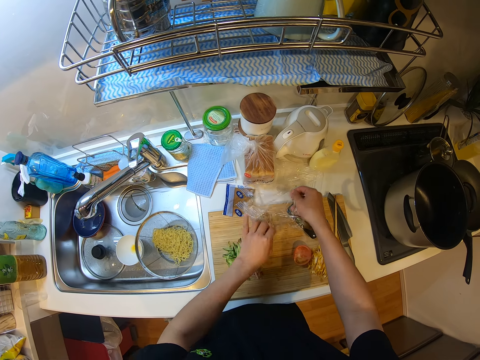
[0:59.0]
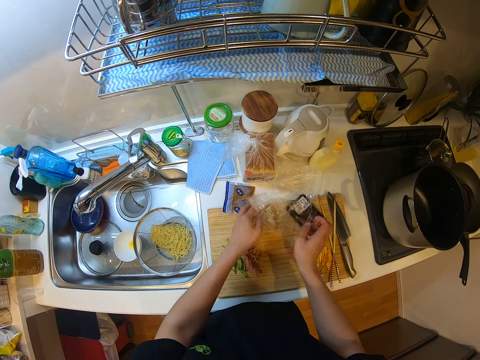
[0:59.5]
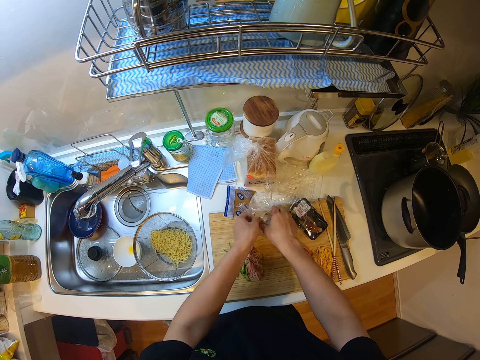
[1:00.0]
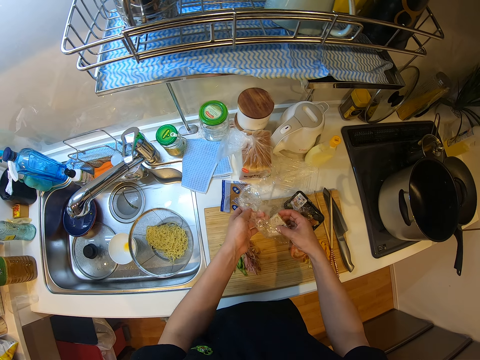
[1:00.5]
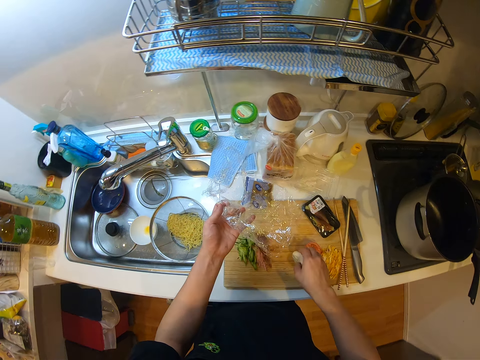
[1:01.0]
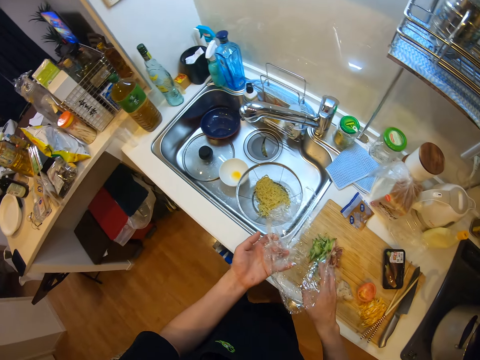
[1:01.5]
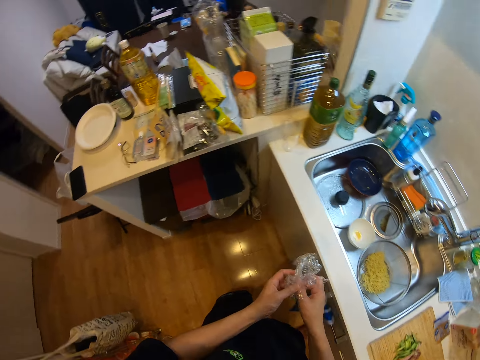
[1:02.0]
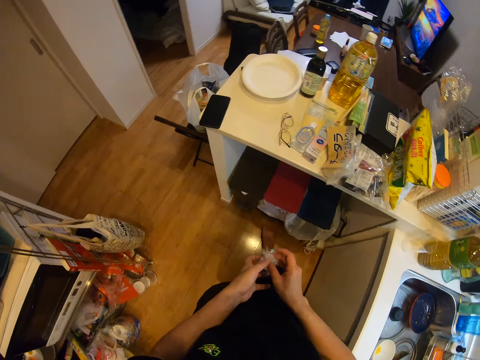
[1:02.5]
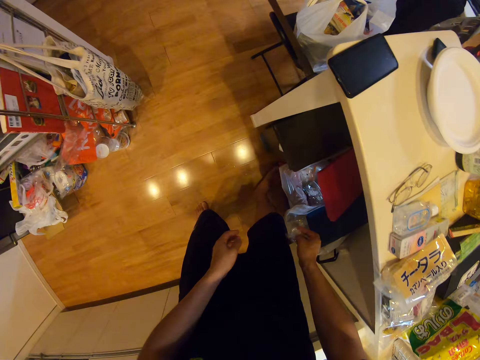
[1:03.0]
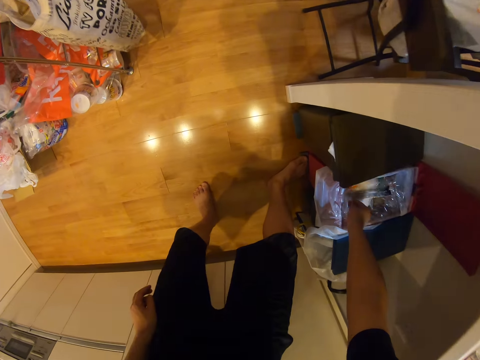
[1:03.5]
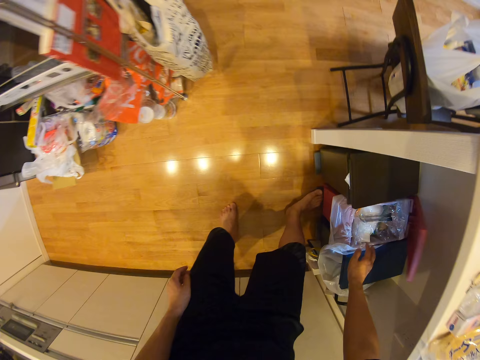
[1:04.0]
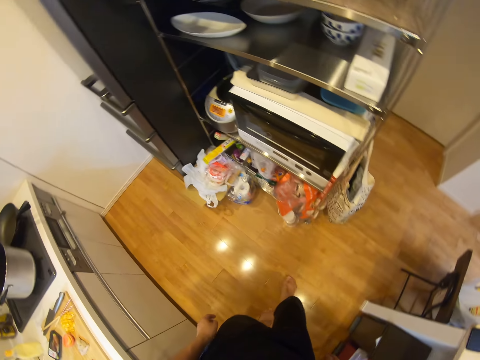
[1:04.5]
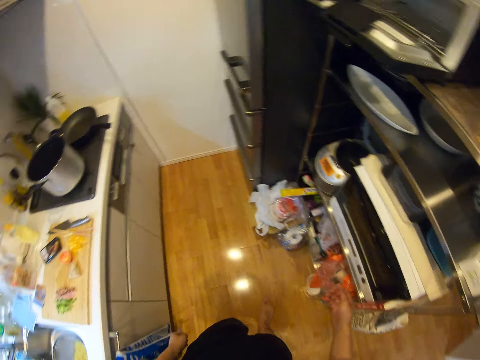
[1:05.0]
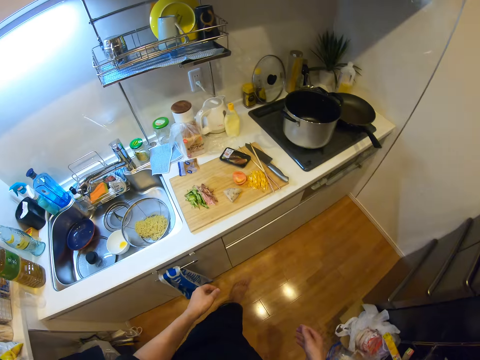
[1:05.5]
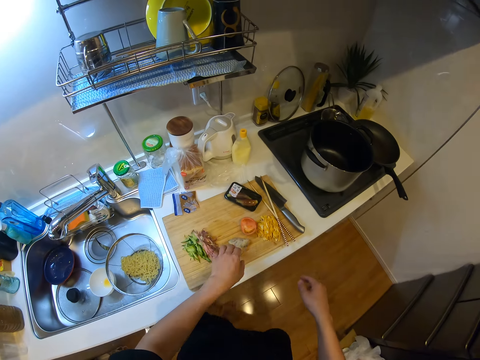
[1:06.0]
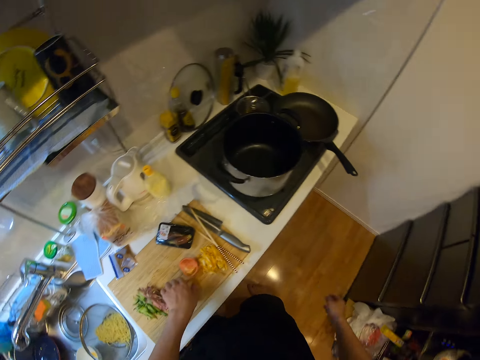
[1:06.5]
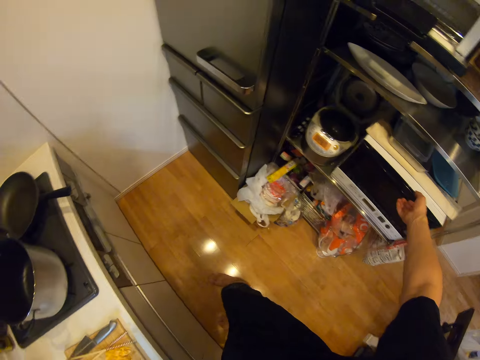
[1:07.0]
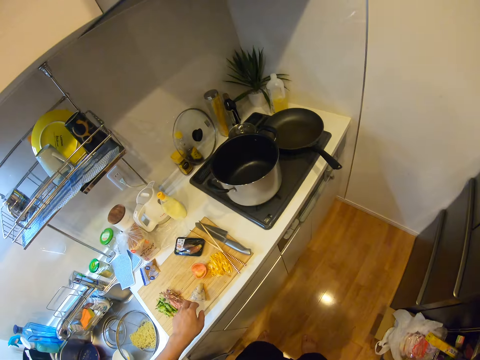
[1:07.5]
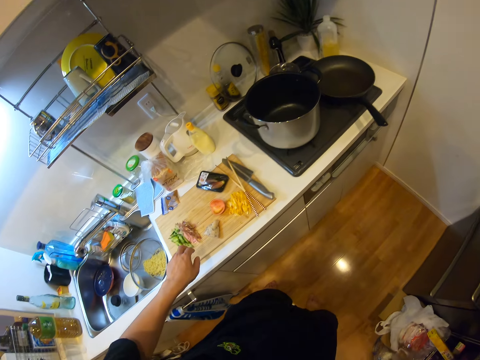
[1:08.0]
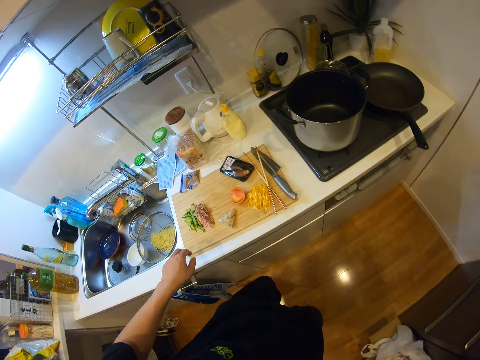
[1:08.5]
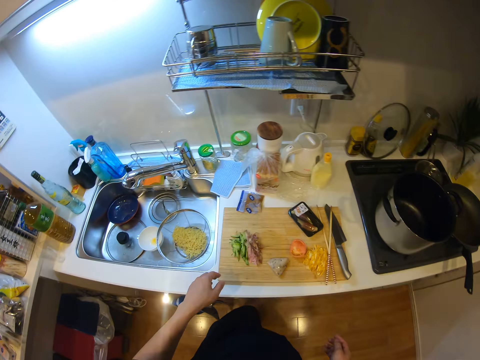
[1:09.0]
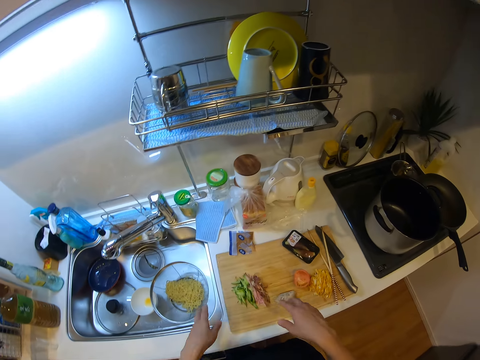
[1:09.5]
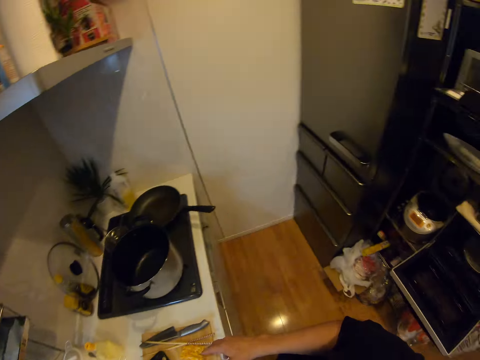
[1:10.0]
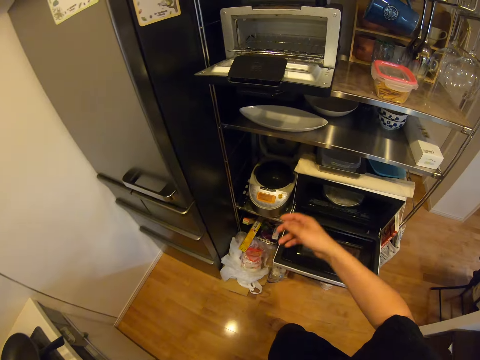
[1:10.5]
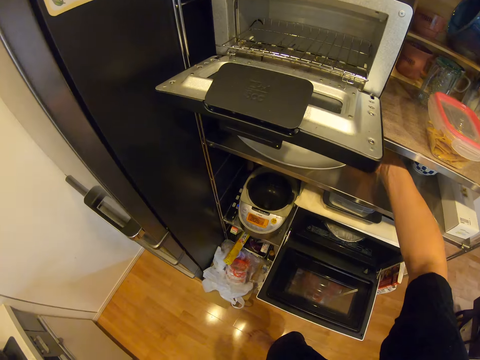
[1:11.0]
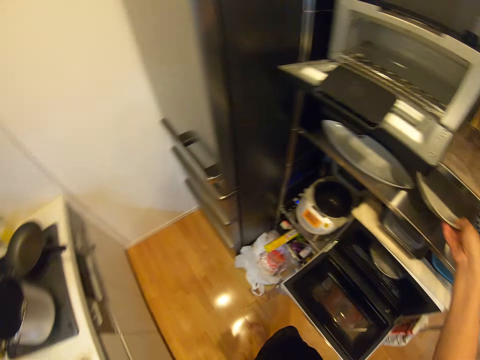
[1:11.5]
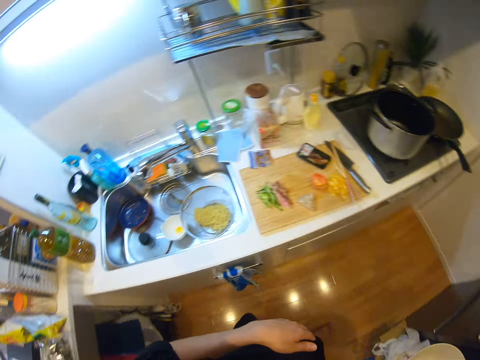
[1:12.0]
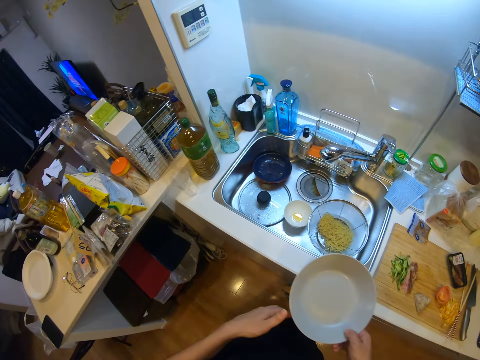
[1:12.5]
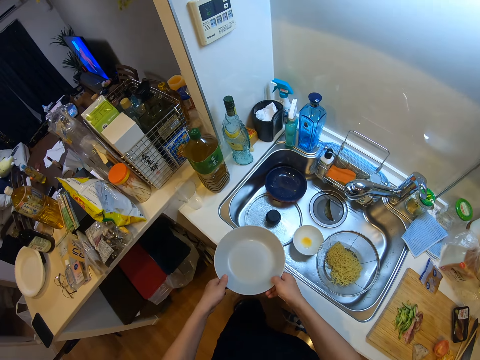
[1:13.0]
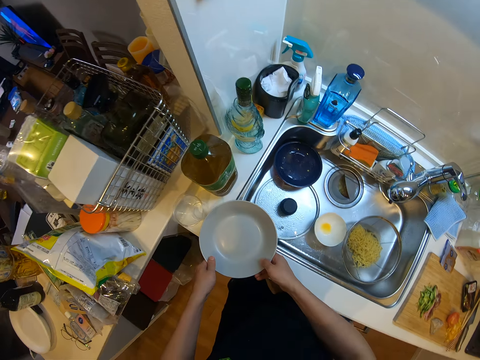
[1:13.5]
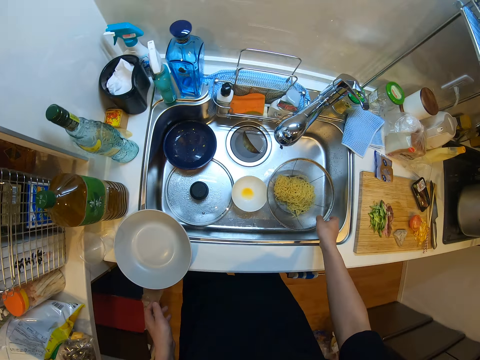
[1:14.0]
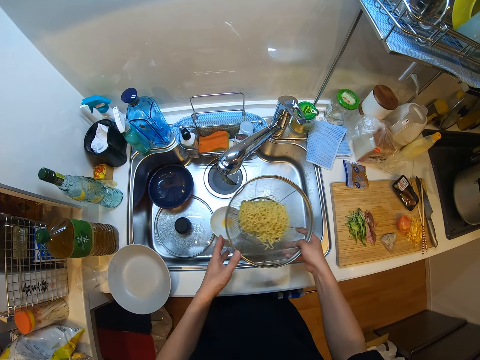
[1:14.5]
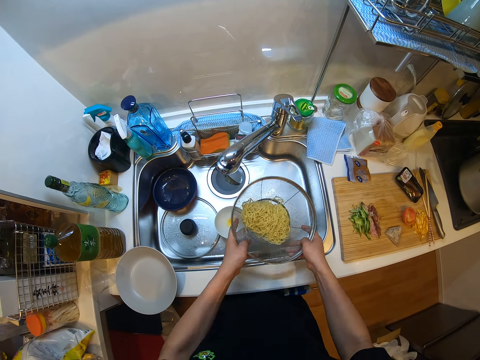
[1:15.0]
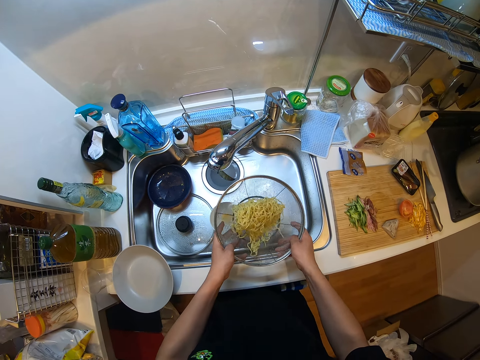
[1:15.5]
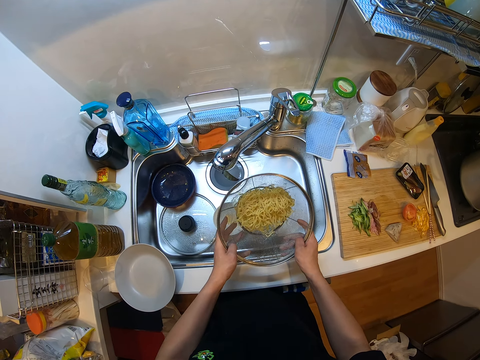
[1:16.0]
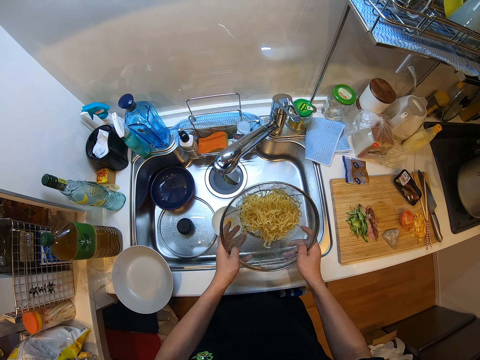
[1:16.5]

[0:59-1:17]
The camera wearer brings out the beef from the nylon. He drops the beef on the chopping board. He folds the plastic foil paper. He turns around. He squeezes the white nylon with his hands. He opens the dustbin. He drops the squeezed nylon in the waste bin. He turns around. He holds the corned beef. He touches the glass door of the oven. He turns around. He opens the microwave. He turns around. He brings out a glass plate from a shelf. He turns around. He places the glass plate on the slab. He picks the spaghetti drainer from the sink. He turns the noodles in the stainless sieve. He shakes the drainer.

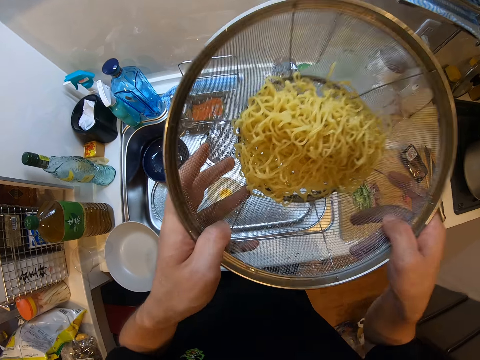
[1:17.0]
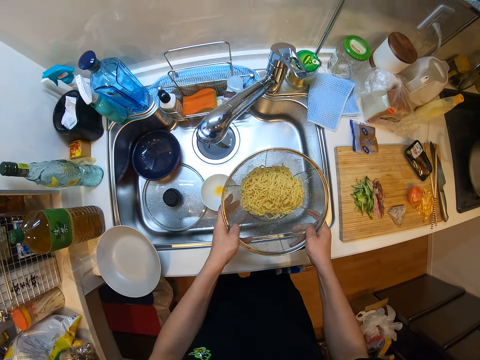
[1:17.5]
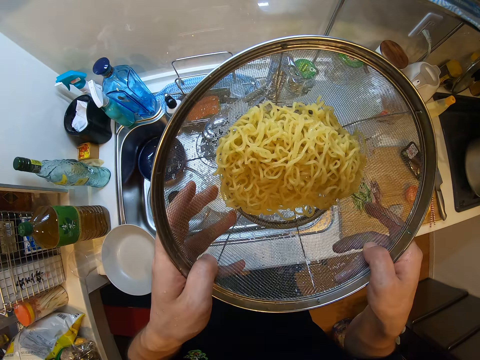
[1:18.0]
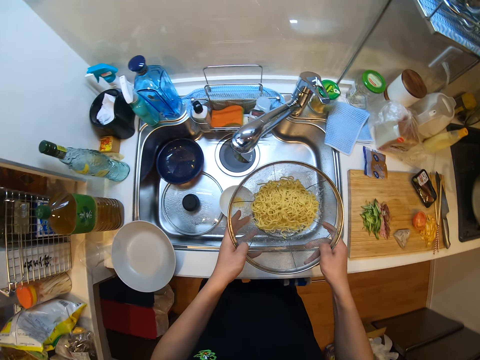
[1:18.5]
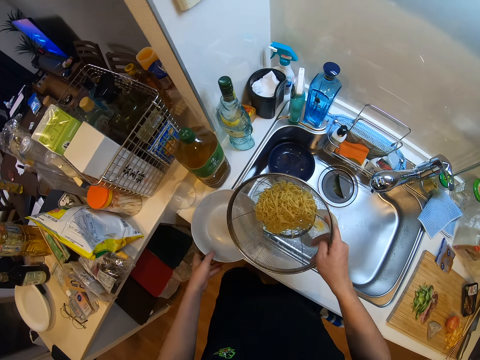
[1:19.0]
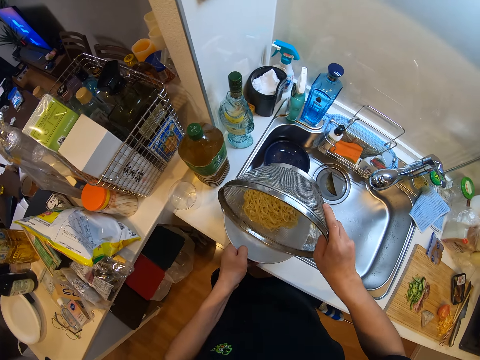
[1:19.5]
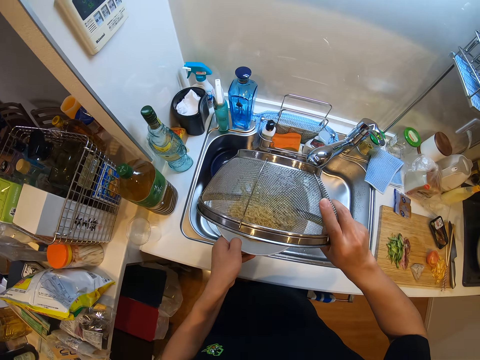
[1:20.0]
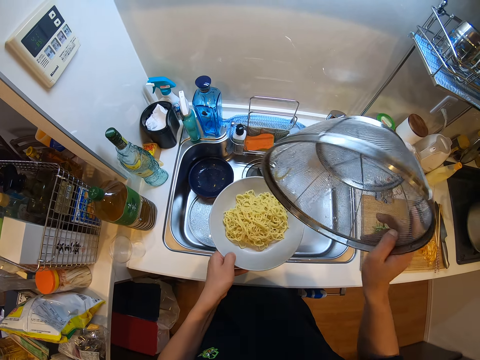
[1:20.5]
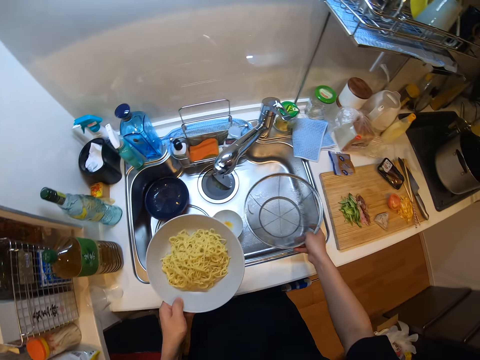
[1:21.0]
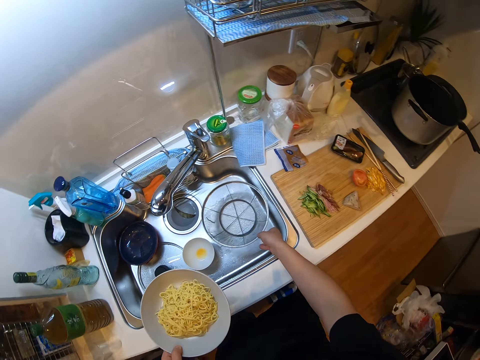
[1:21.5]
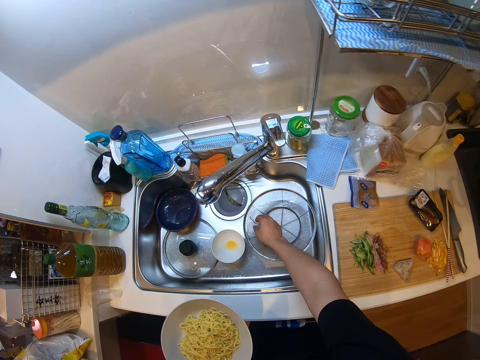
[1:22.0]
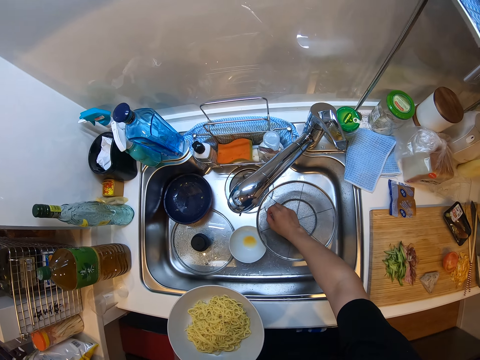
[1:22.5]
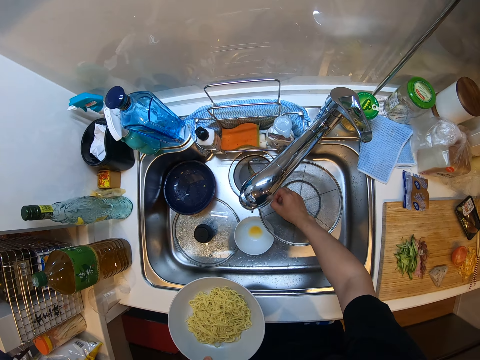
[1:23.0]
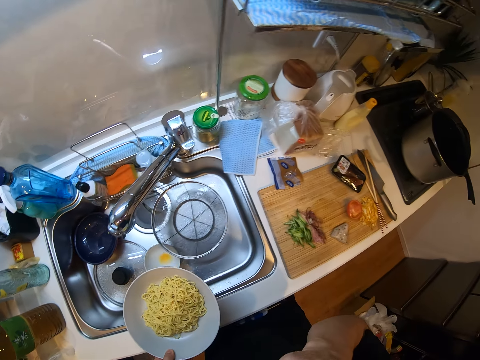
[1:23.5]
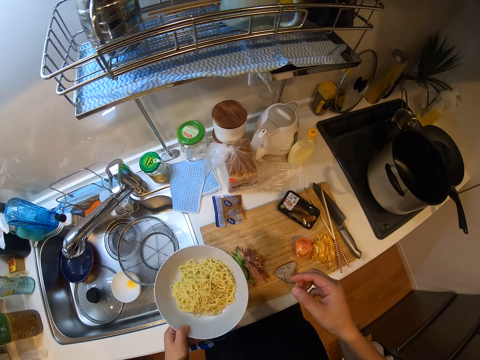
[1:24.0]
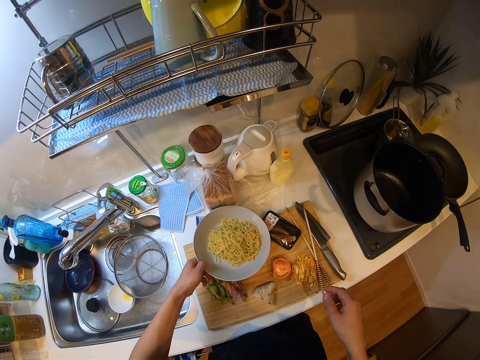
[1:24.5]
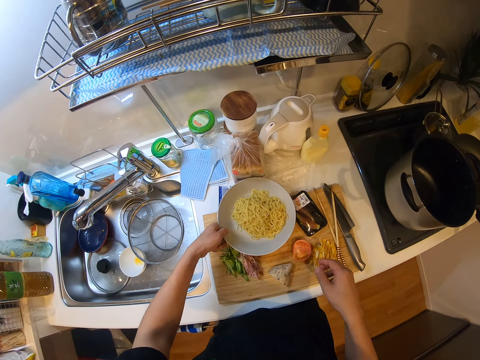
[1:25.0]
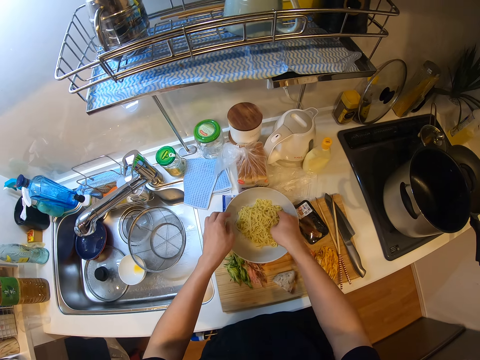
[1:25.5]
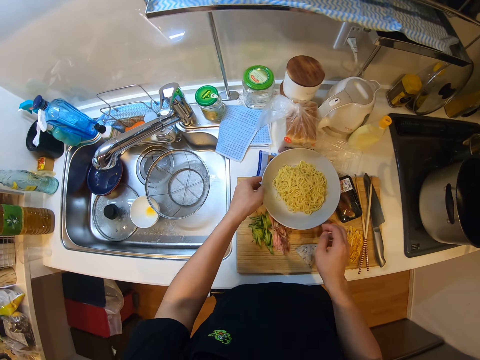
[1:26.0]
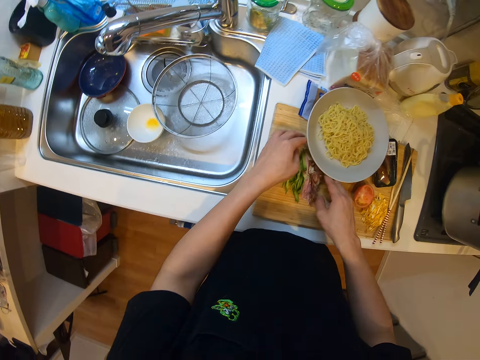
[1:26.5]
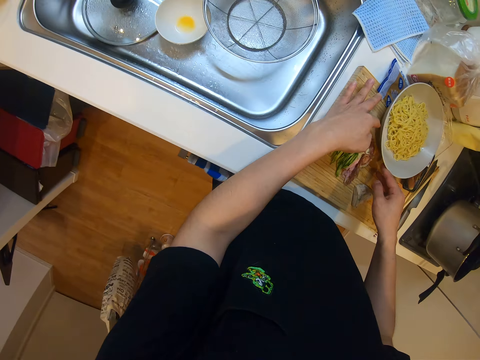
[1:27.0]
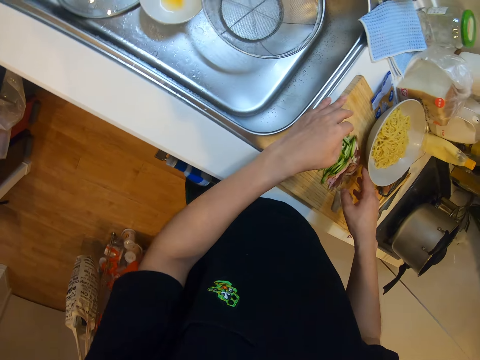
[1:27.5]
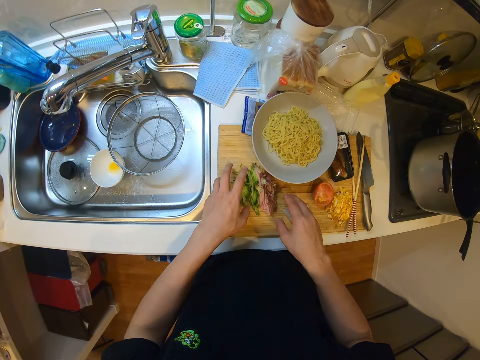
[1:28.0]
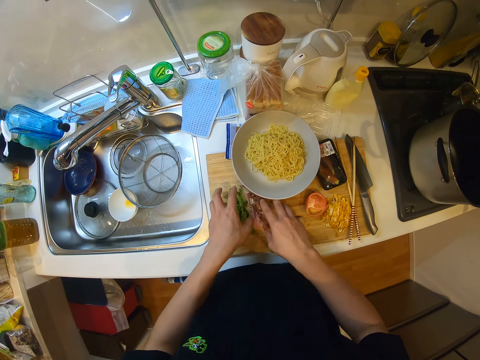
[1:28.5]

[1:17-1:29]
The camera wearer removes excess water. He holds the plate and lifts the plate. He pours the noodles into the glass plate. He drops the stainless sieve in the sink. He picks up a strand of noodles from the stainless sieve. He puts the strand of noodles in his mouth. He drops the glass plate on the chopping board on the slab. He touches the spaghetti. He moves the chopped onions and green capsicum. He touches some vegetables on the chopping board.
